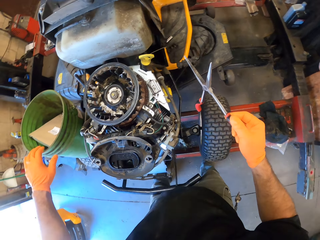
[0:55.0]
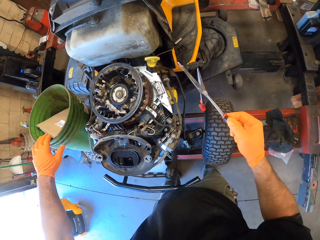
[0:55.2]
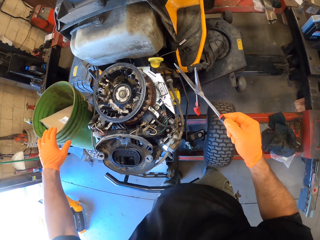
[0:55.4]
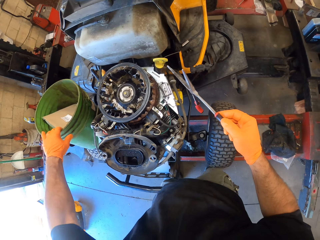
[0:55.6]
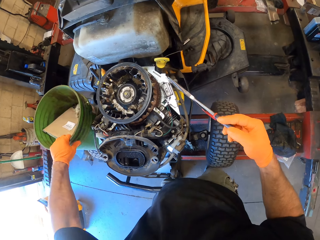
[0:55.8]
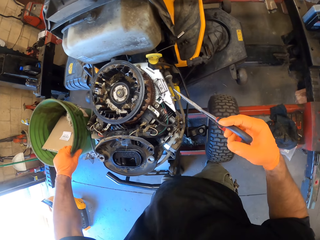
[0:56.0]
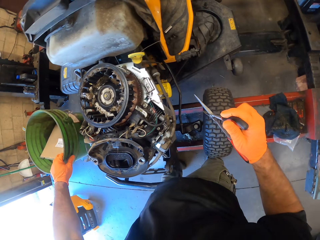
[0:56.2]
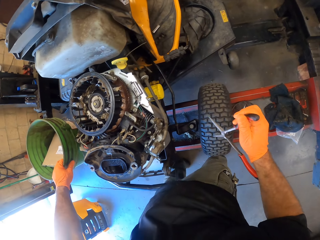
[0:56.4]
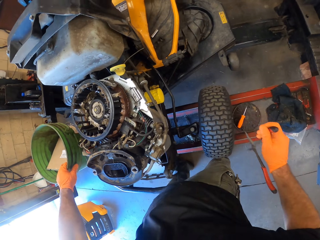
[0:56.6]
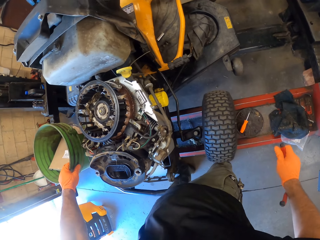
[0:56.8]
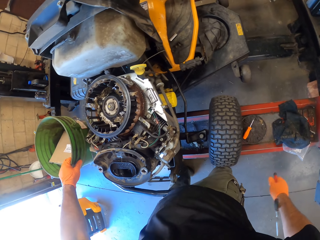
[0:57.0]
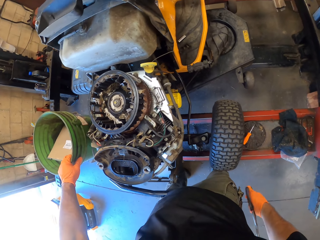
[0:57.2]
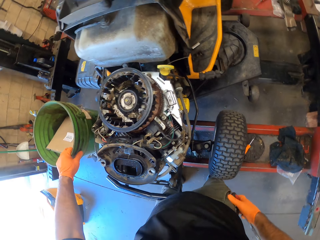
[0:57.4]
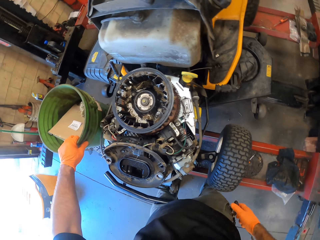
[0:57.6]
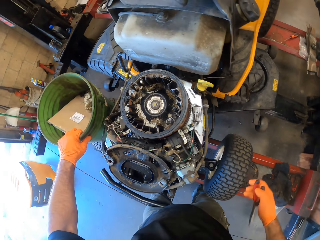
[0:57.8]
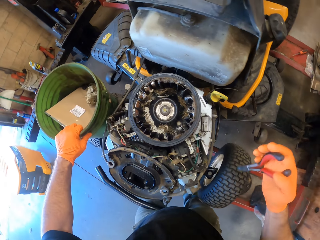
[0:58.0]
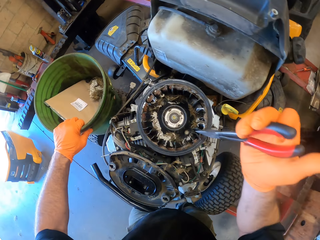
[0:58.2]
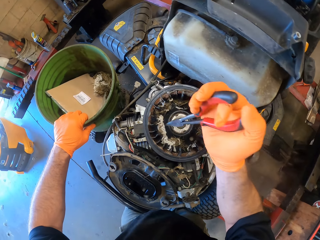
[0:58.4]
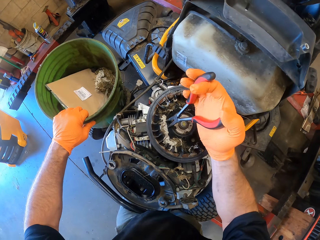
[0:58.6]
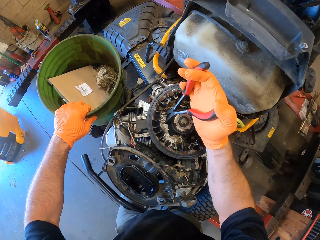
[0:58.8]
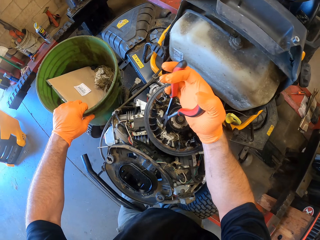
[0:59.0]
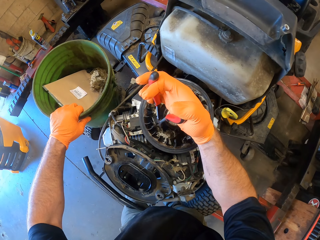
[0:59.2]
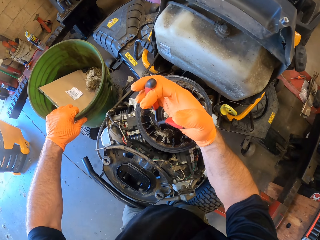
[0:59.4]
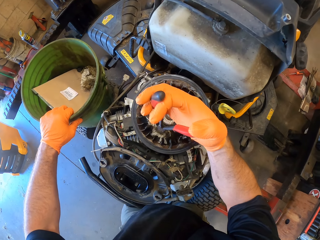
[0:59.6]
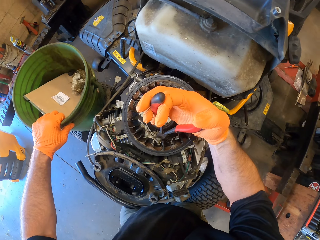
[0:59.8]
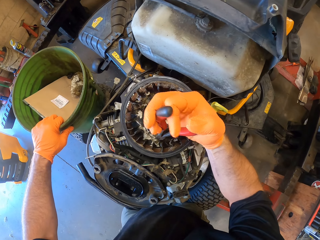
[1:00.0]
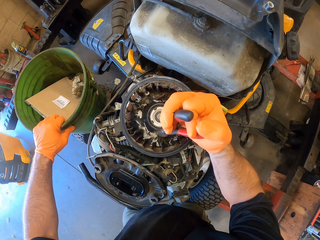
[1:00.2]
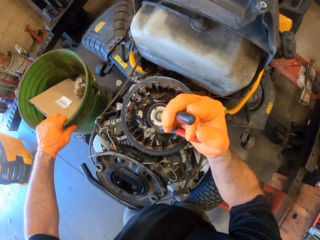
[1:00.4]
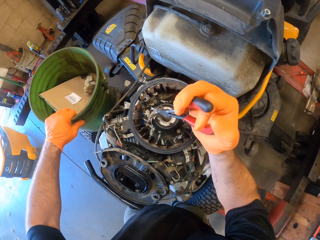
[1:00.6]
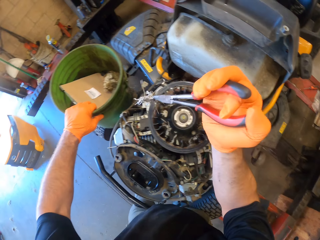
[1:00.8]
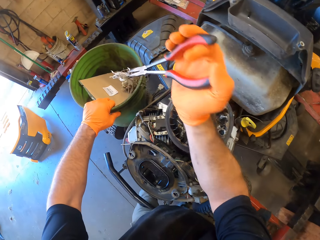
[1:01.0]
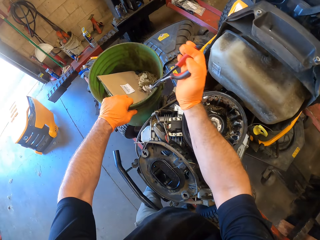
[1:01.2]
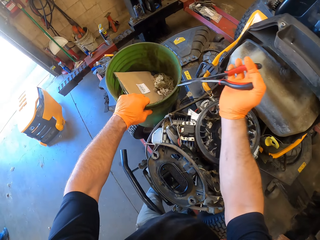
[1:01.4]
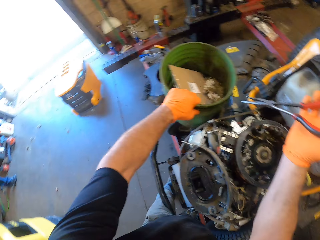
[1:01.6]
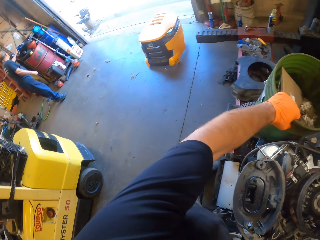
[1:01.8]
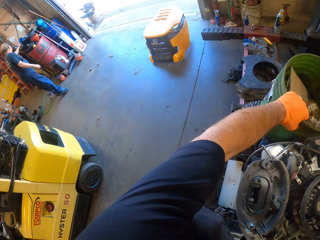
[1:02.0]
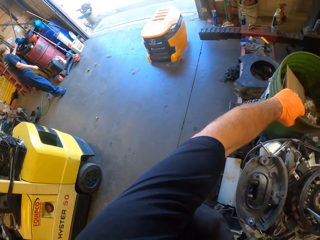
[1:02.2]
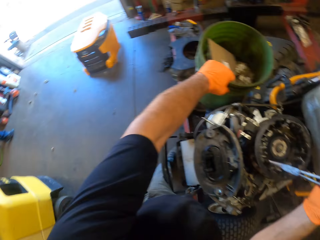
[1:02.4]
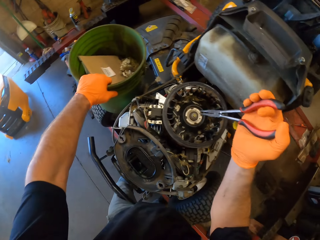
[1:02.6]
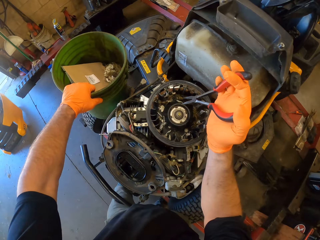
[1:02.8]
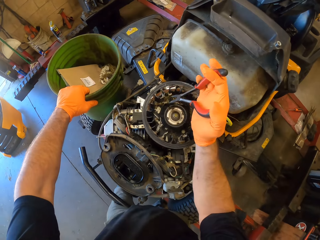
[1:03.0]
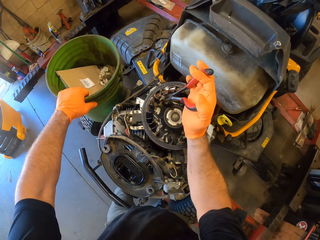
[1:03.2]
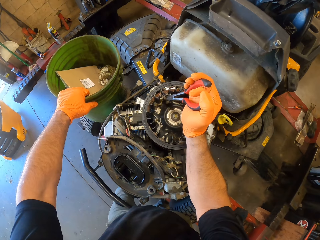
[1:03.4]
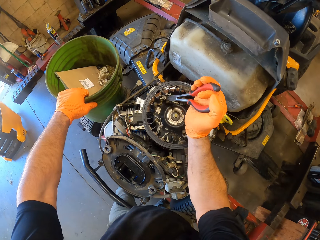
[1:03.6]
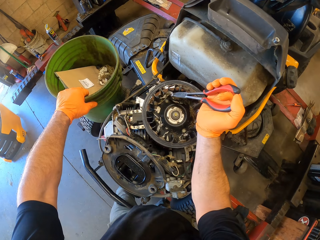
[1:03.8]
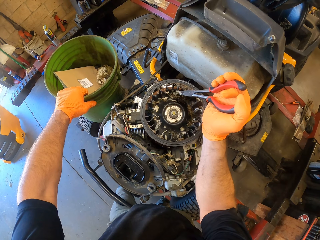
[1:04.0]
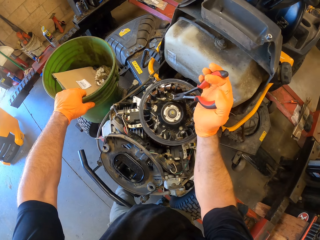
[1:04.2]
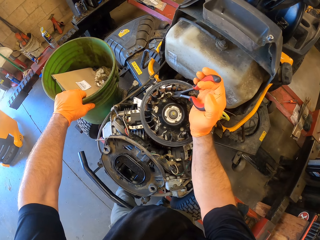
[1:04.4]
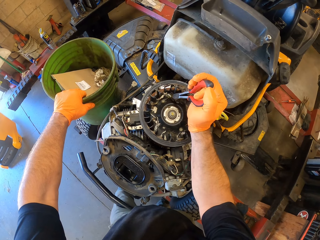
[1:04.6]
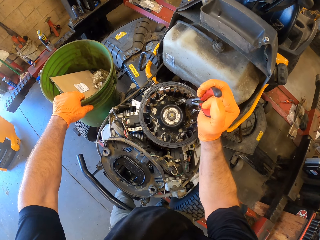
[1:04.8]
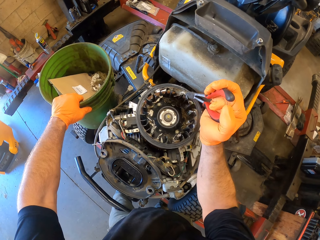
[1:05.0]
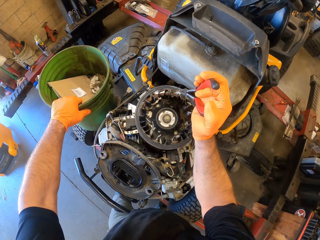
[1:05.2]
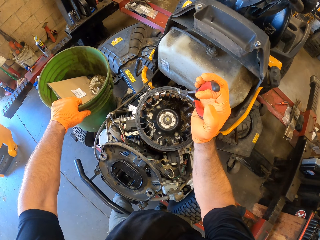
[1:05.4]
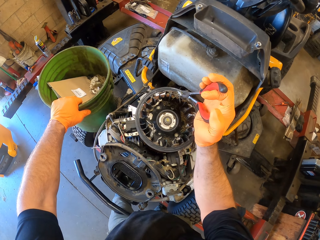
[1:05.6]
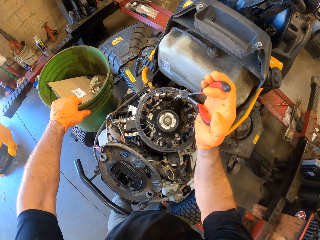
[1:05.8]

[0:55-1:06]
The camera wearer looks around the workshop. He adjusts the plier in his right hand. He transfers the dirt from the mower's engine into the bucket with the plier in his right hand. He grabs the dust with the plier.

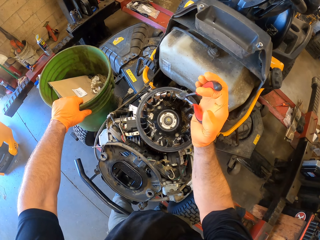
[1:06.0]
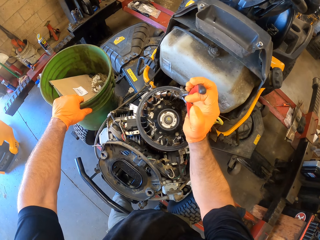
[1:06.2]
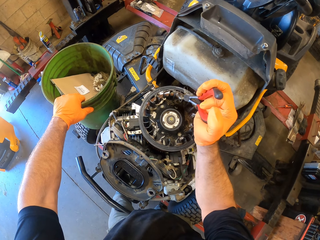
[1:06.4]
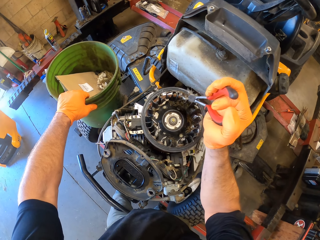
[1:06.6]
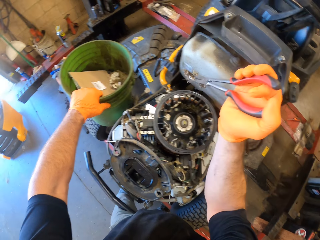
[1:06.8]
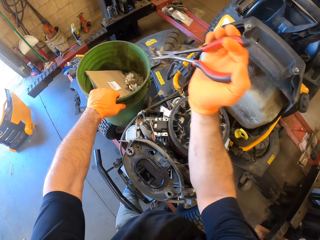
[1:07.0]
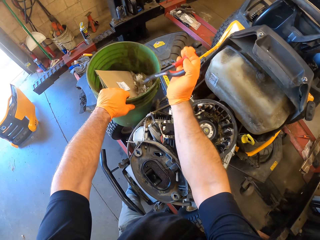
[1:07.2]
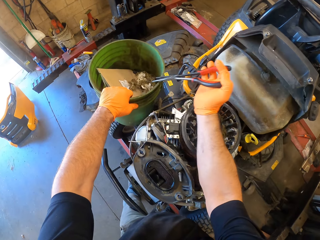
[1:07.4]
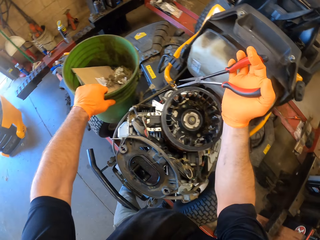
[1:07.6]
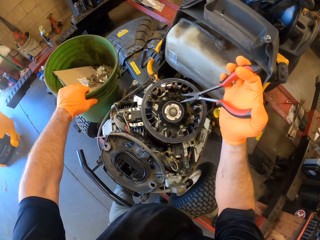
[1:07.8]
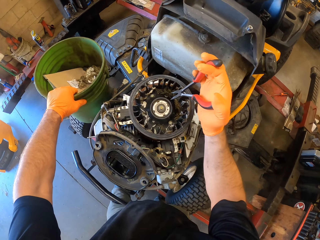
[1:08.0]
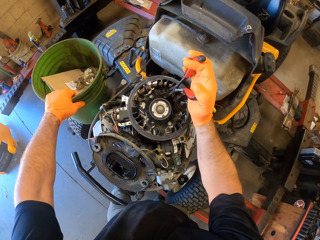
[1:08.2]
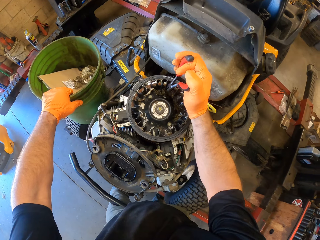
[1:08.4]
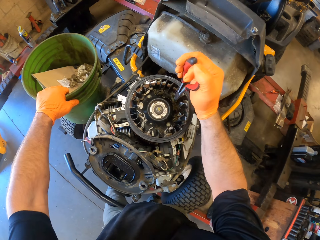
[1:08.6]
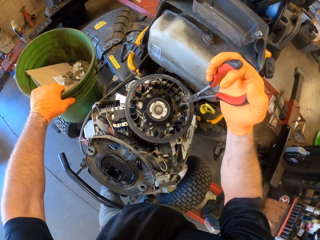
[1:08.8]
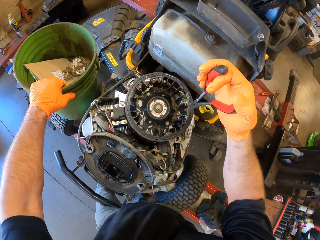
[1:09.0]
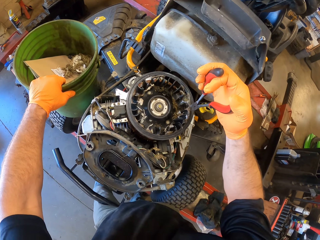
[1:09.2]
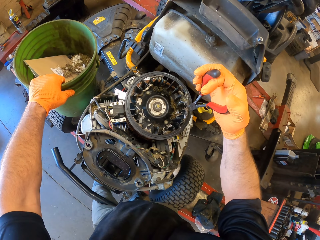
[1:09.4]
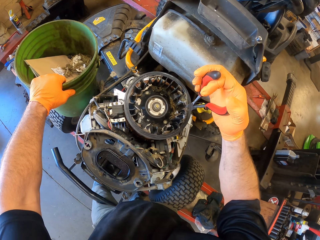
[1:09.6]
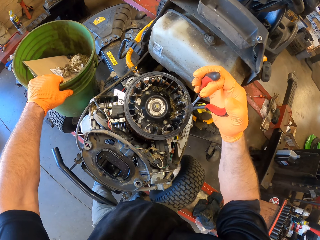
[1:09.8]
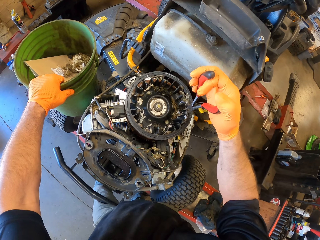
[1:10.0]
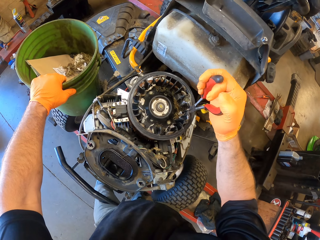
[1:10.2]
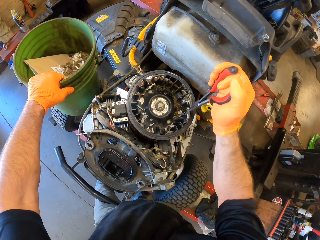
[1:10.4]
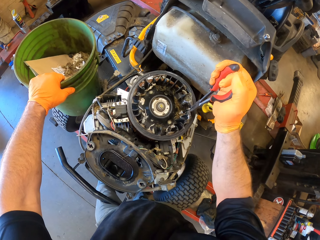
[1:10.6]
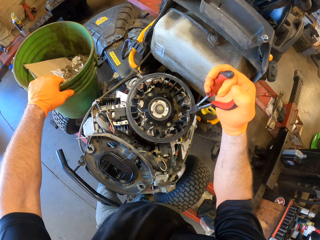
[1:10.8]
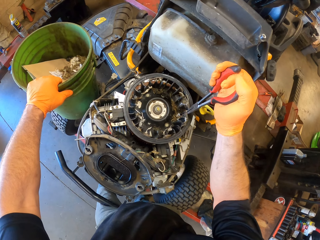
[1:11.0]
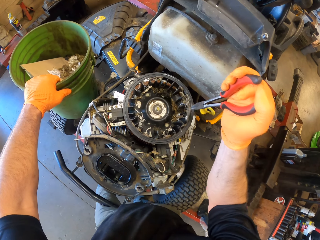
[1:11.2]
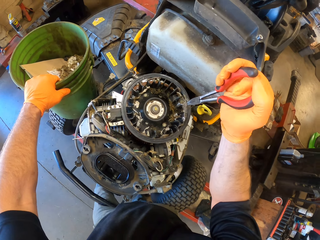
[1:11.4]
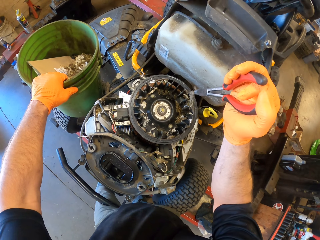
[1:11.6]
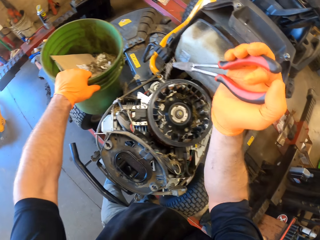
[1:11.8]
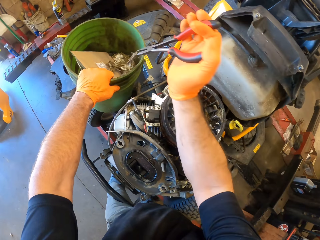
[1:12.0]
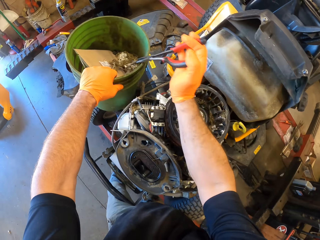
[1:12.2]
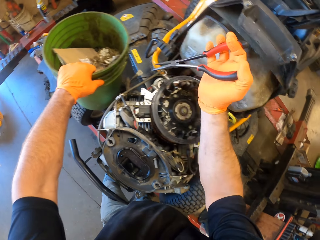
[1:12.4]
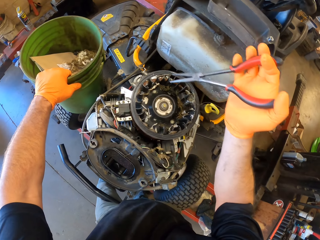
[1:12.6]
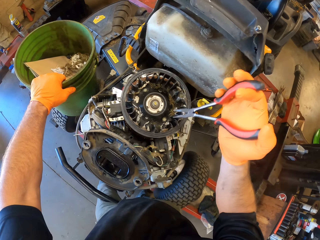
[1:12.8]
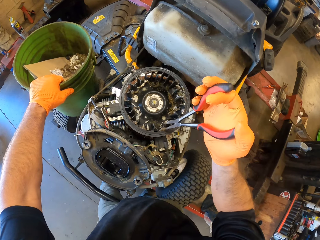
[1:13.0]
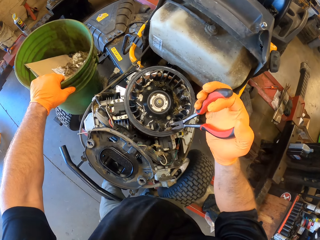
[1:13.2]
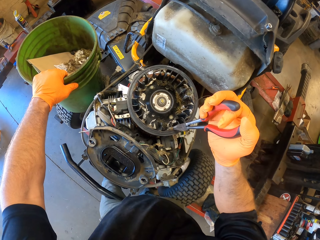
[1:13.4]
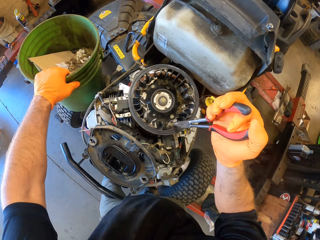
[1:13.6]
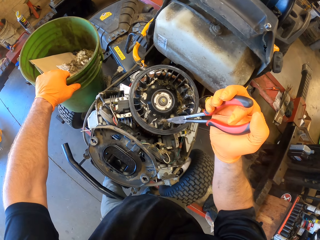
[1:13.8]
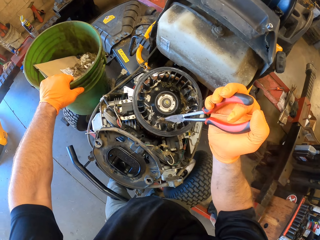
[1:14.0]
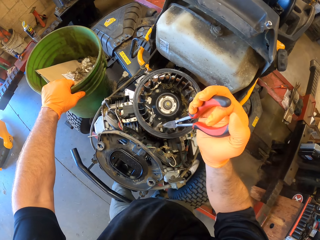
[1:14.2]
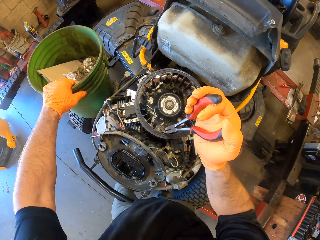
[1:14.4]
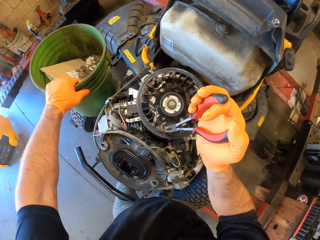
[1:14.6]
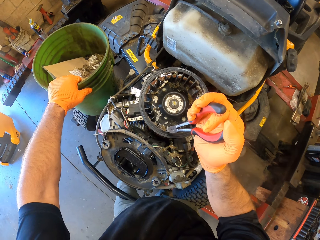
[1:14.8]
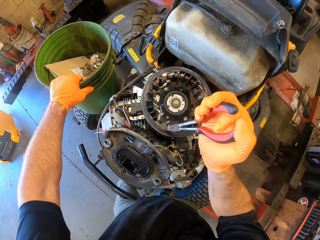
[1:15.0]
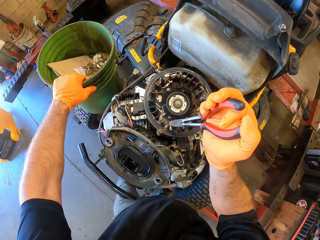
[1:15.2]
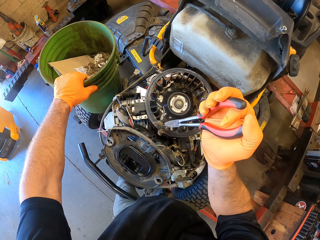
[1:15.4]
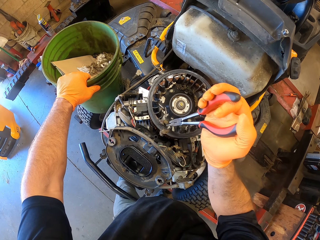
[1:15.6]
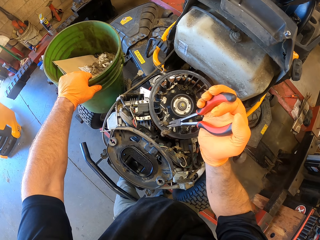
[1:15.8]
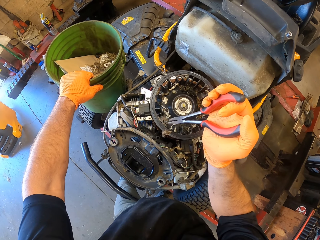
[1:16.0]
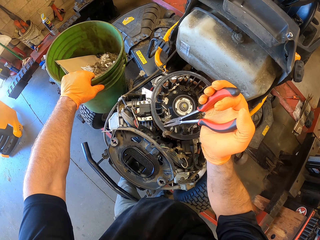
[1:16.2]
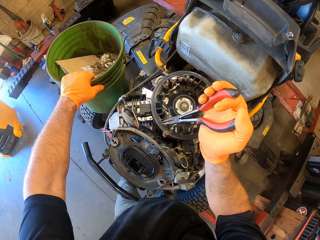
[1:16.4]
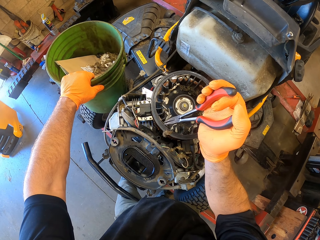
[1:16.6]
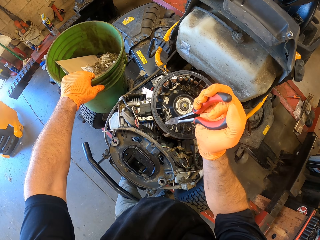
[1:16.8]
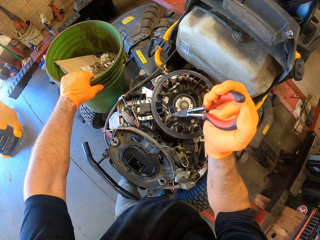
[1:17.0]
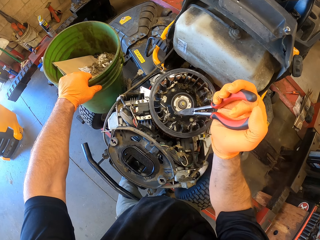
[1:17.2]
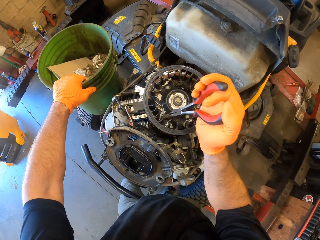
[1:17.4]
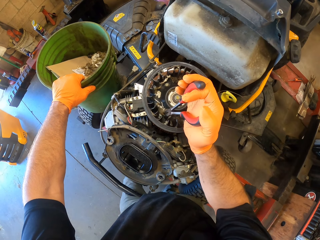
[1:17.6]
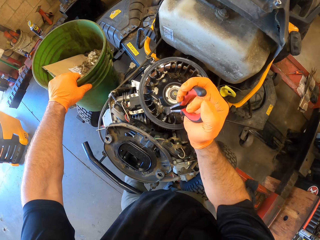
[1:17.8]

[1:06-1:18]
The camera wearer puts the dust in the bucket. They grab the dust with the plier. They put the dust in the bucket. They grab the dust with the plier.
